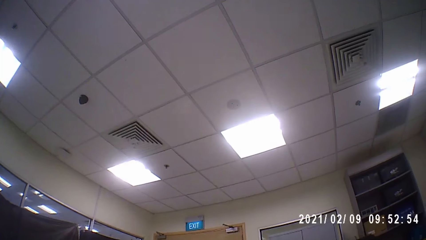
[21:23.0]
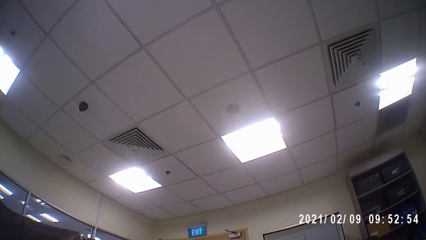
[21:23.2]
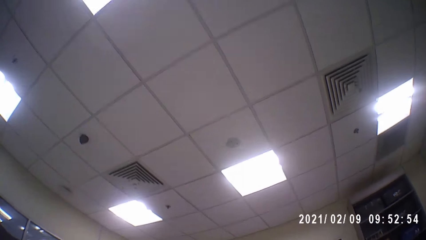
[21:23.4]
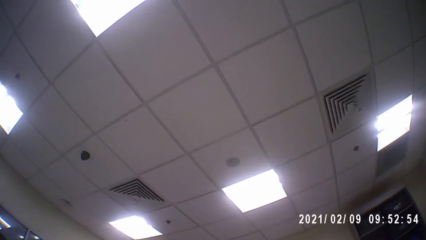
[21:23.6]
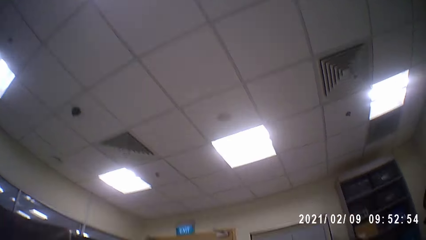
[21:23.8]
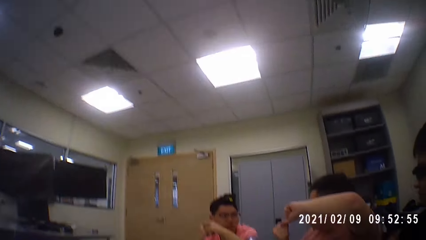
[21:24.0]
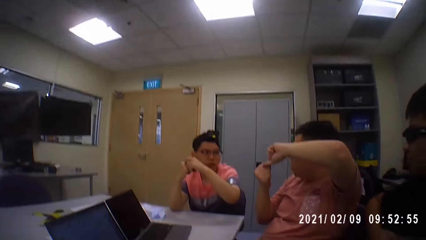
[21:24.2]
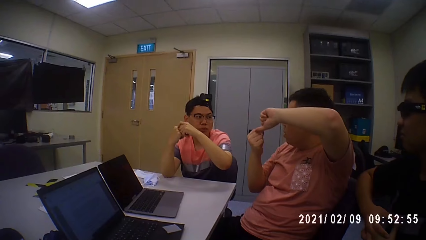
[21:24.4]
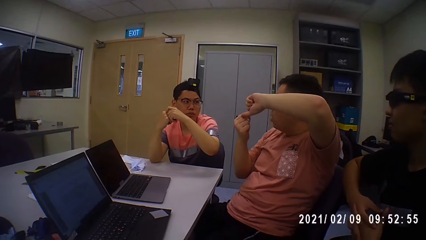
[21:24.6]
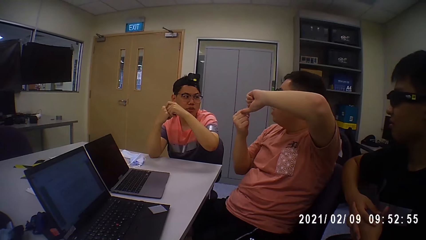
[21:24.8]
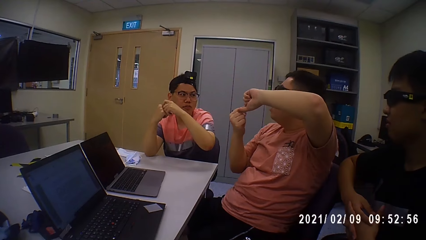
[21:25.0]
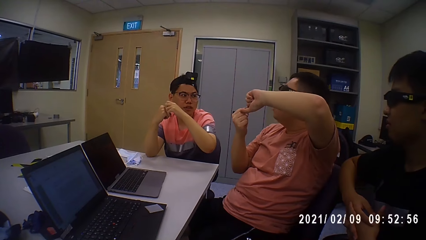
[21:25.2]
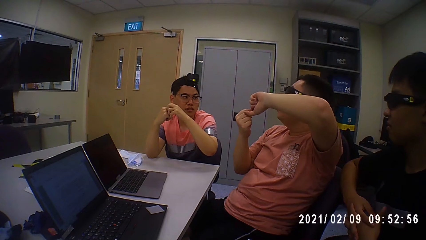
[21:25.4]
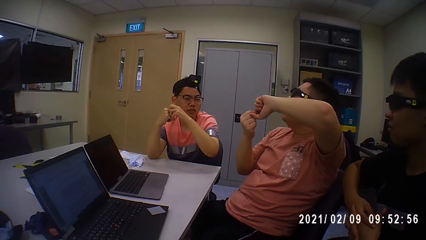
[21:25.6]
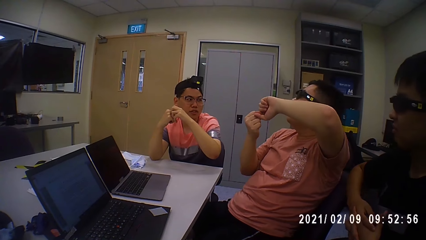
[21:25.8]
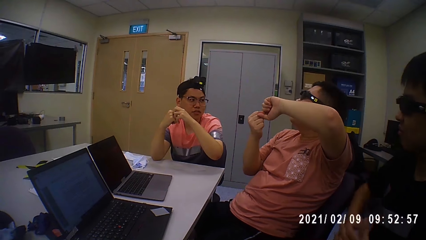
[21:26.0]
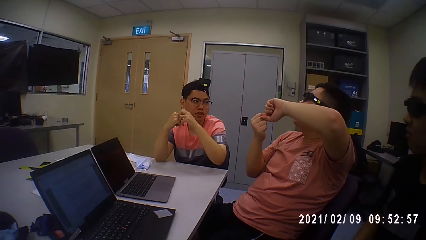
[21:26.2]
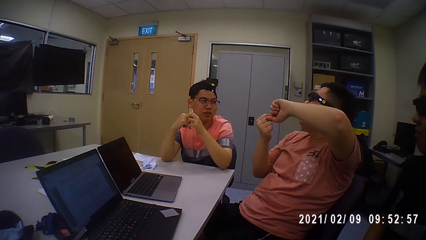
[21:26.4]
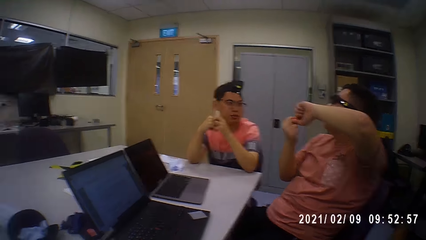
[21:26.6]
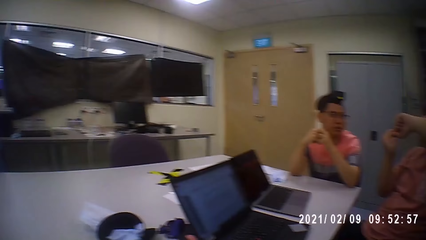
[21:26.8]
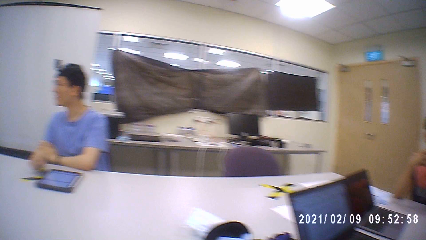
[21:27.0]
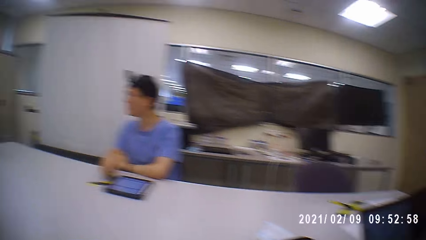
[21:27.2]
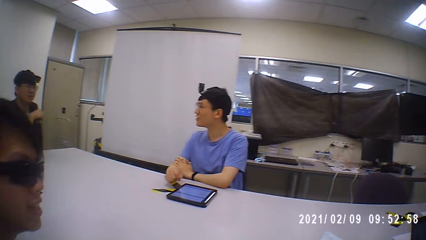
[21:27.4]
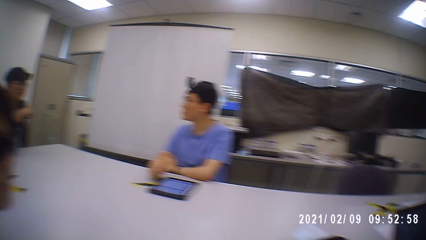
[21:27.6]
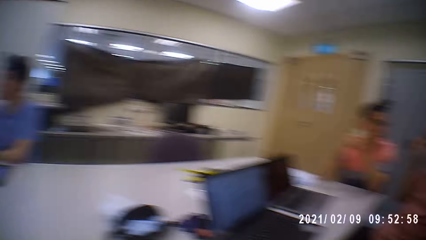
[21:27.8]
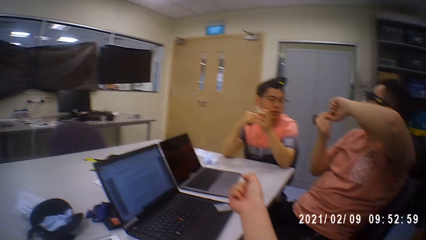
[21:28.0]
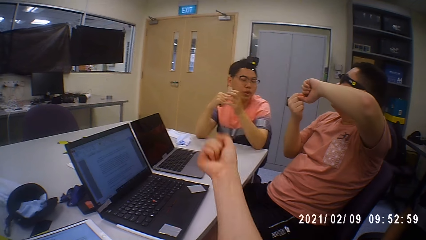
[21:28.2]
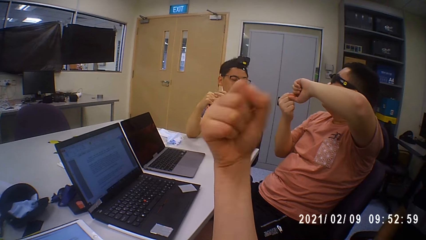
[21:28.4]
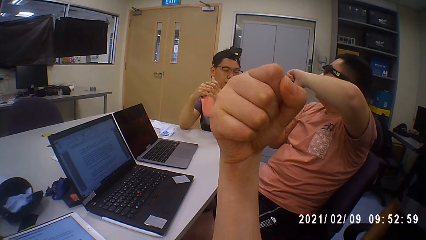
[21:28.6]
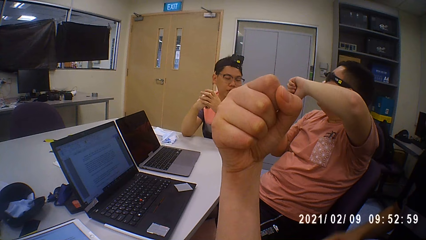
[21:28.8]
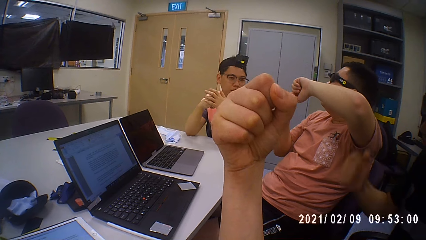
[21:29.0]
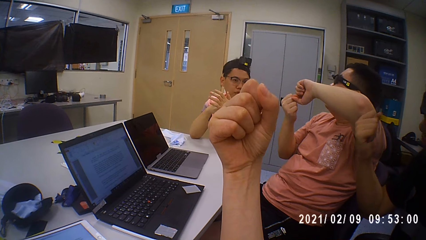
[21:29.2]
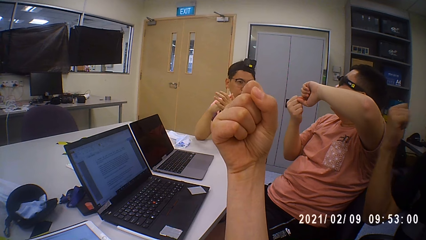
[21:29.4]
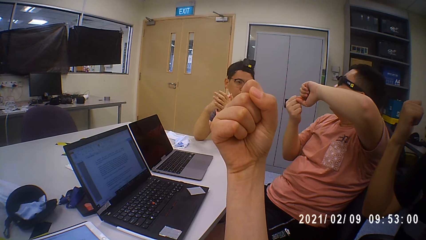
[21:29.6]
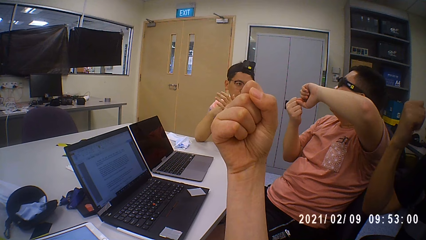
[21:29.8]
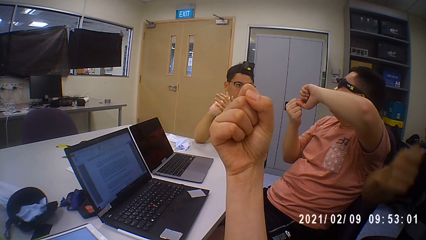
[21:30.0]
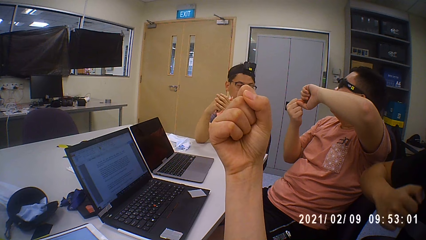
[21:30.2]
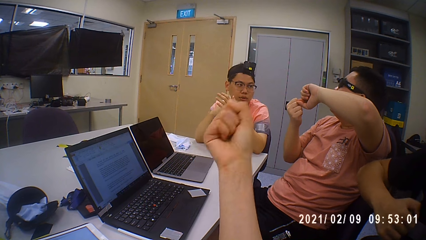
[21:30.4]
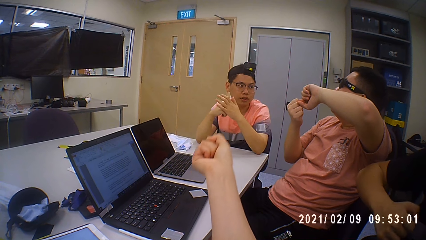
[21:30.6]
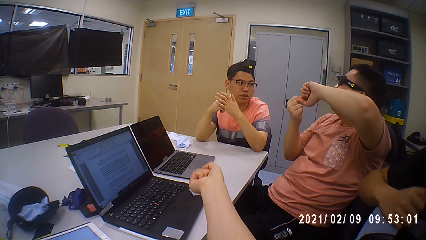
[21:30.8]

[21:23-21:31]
A man interacts with another man. The camera wearer looks at a man. She stretches her right hand towards a man. A man converses with another man.

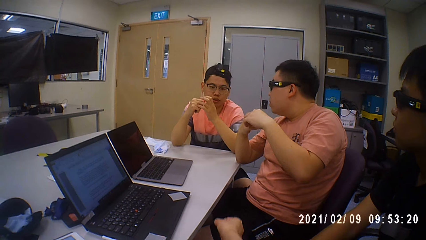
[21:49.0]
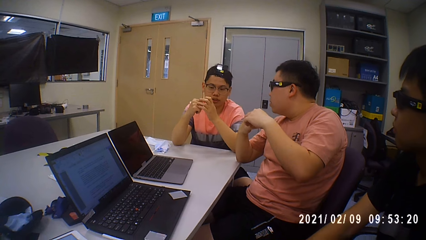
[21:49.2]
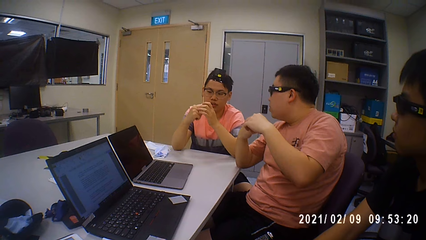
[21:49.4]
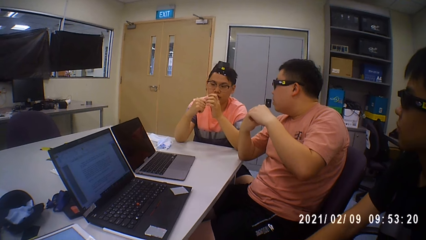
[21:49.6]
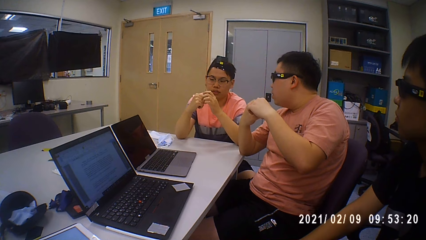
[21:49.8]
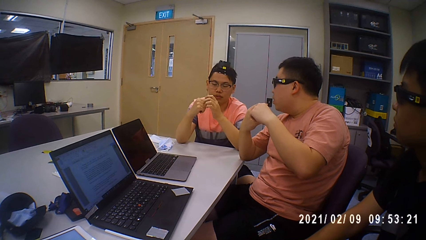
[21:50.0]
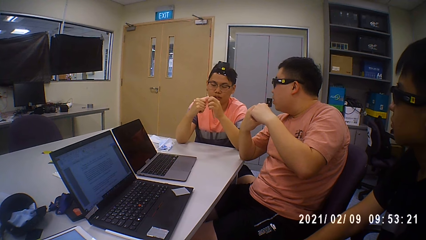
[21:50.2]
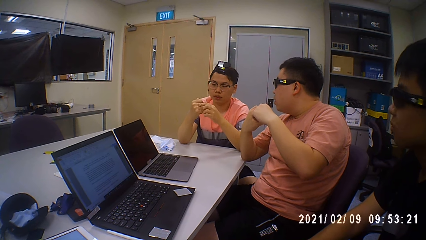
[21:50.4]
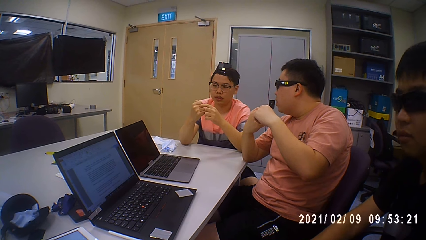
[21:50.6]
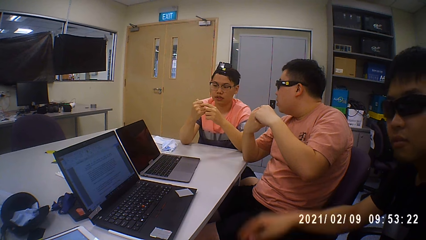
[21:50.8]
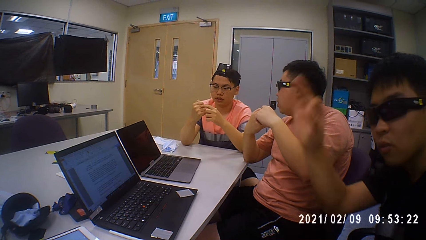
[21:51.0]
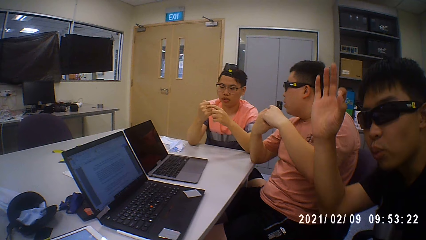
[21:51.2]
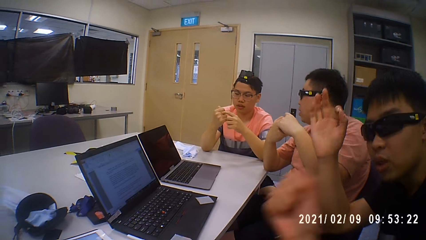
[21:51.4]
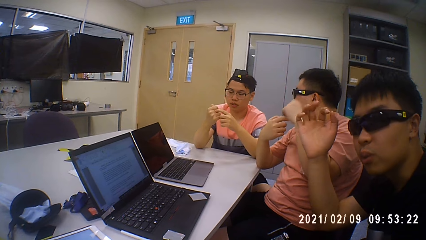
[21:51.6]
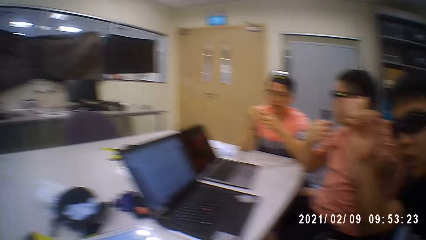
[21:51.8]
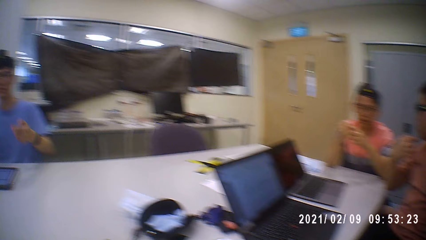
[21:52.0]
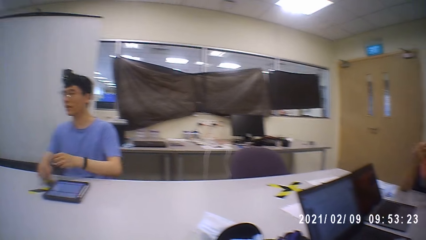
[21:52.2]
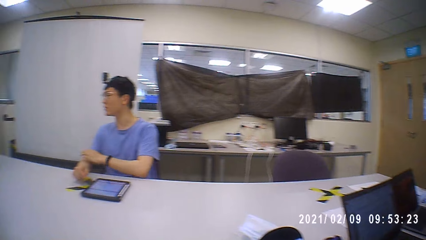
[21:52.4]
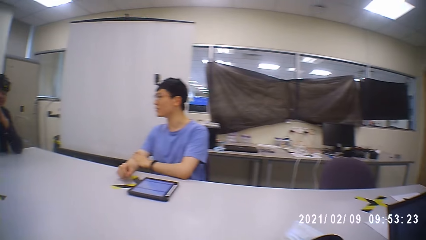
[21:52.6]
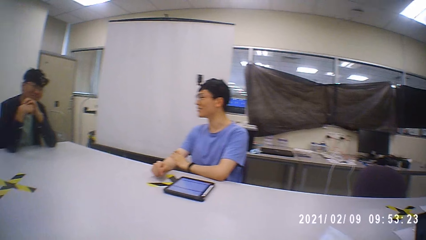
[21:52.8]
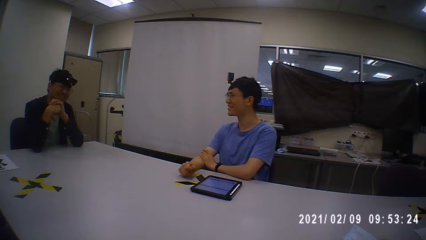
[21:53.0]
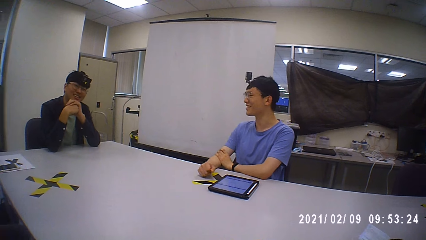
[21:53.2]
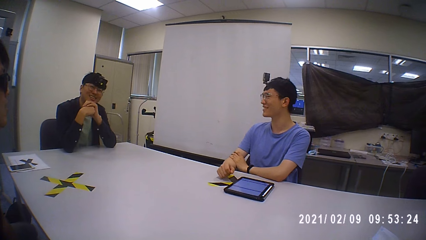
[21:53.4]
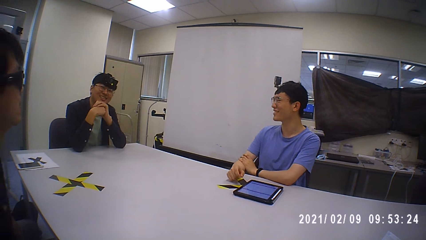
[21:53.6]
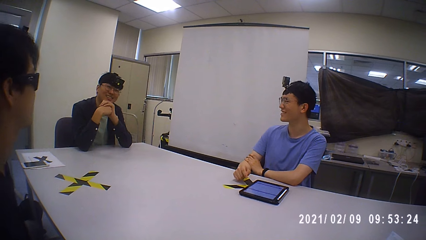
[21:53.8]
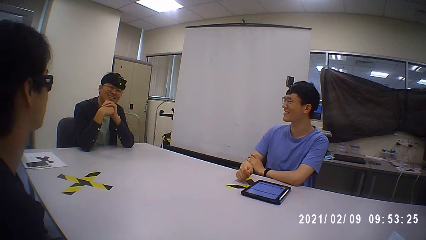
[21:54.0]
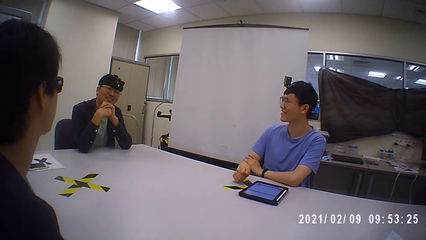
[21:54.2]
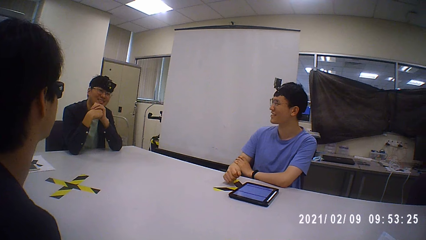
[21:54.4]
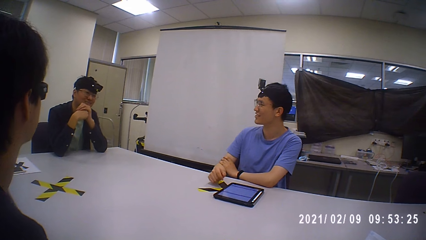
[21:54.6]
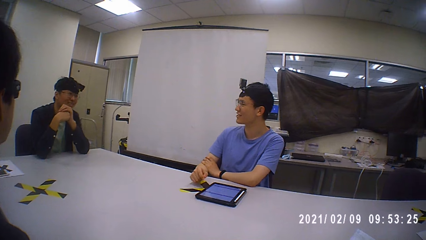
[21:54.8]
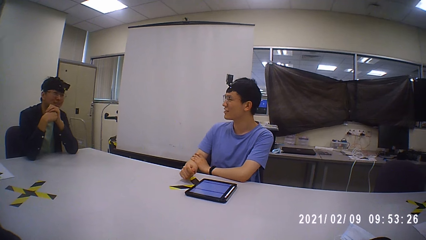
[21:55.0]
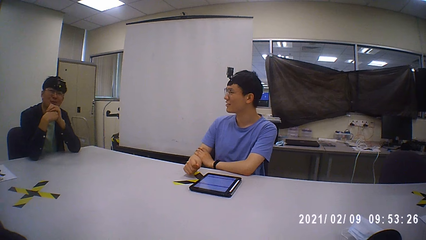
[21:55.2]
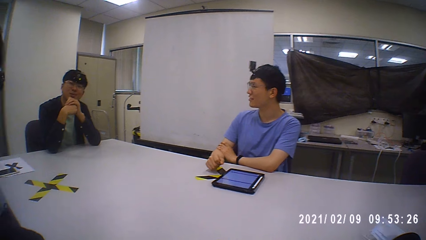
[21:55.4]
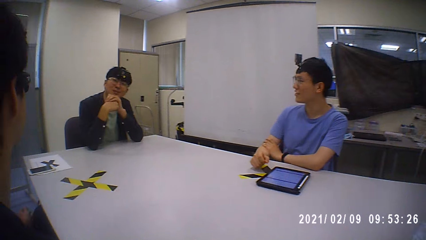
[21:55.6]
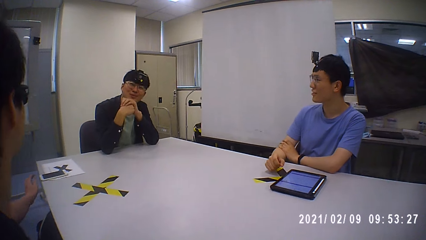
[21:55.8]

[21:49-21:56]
A man gestures his right hand towards the camera wearer. Another man interacts with the camera wearer and a group of people. The camera wearer converses with a man.
